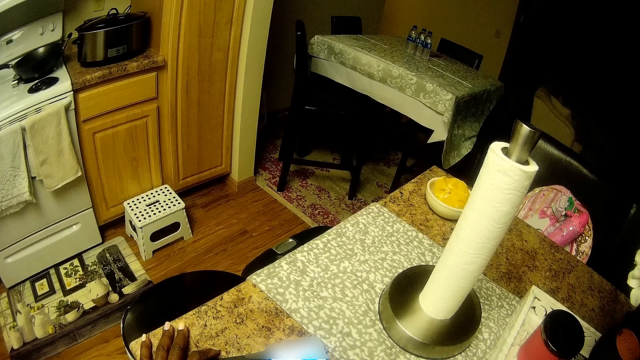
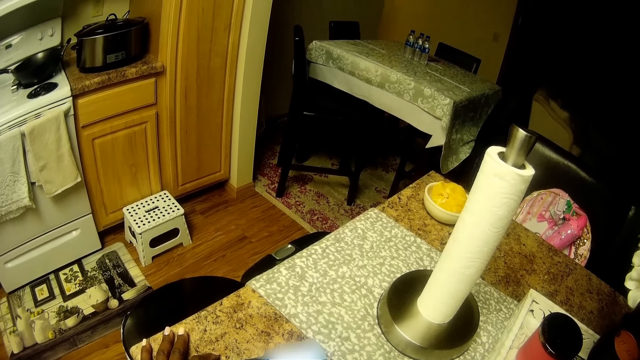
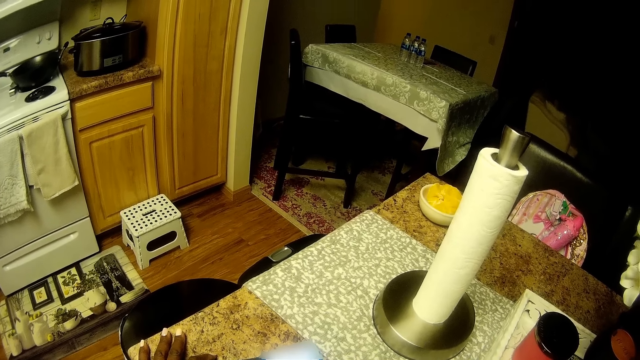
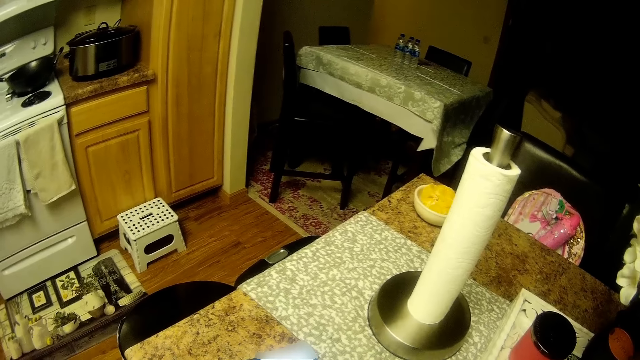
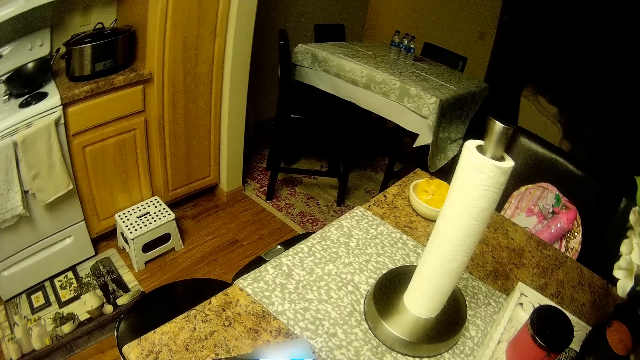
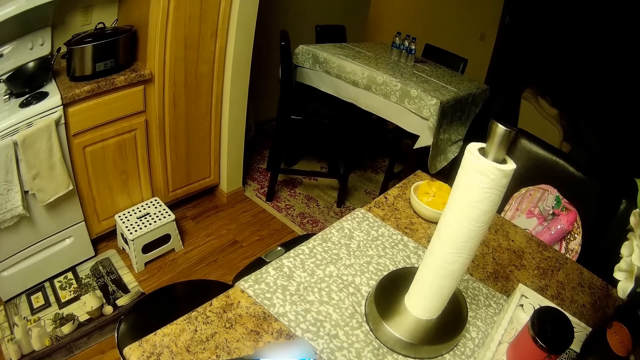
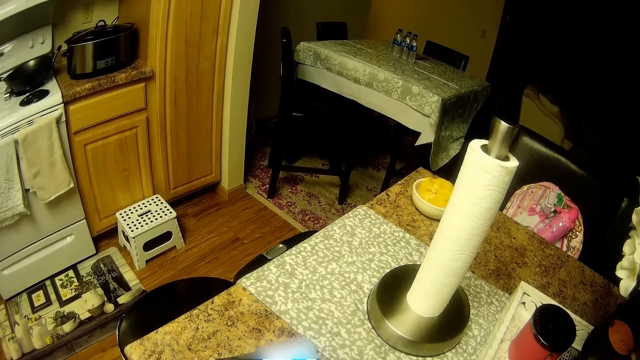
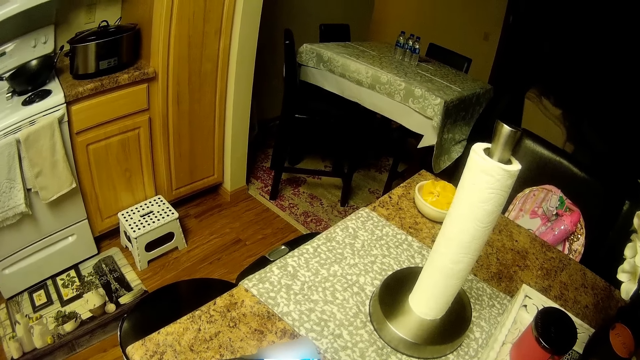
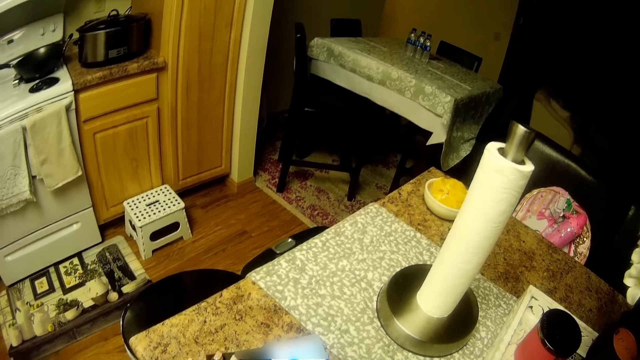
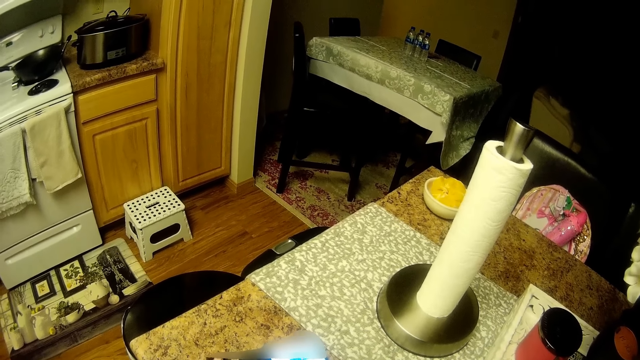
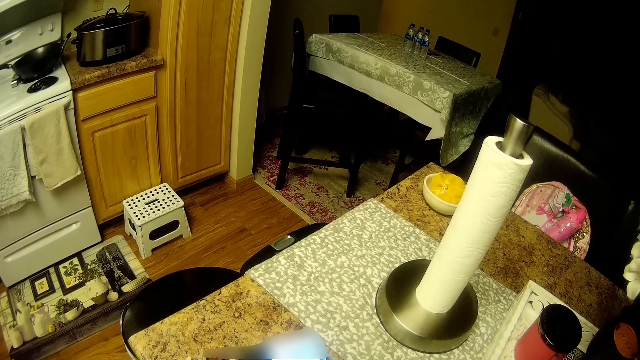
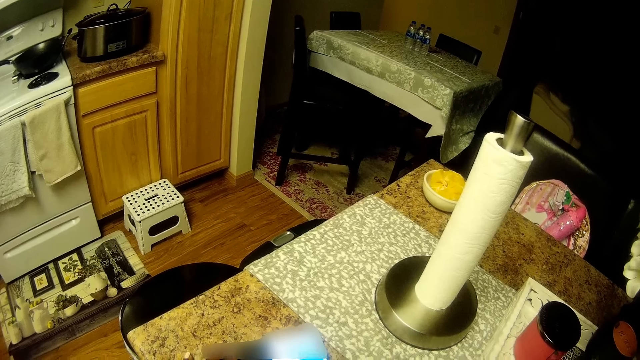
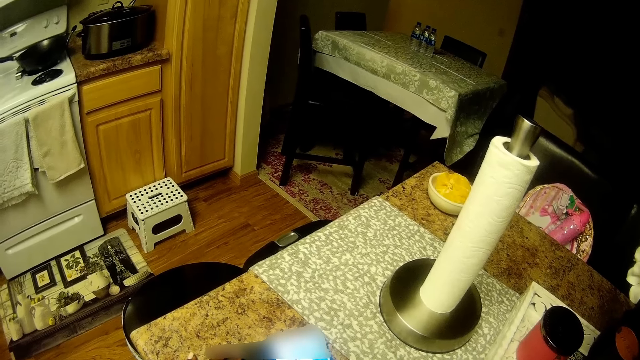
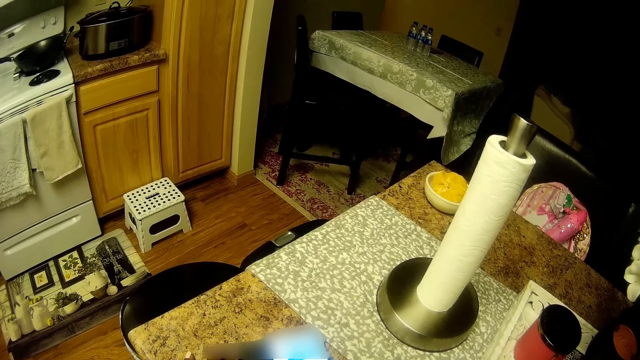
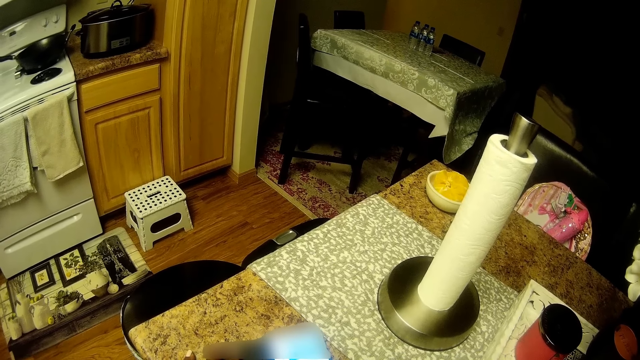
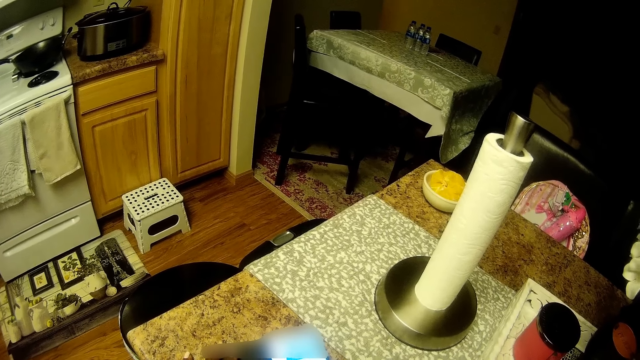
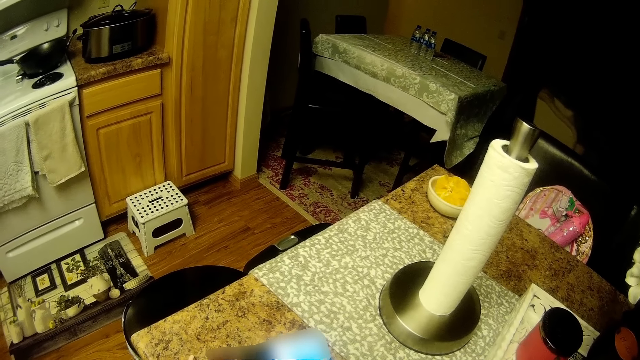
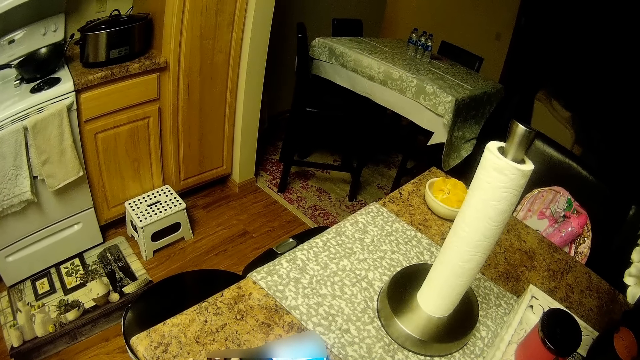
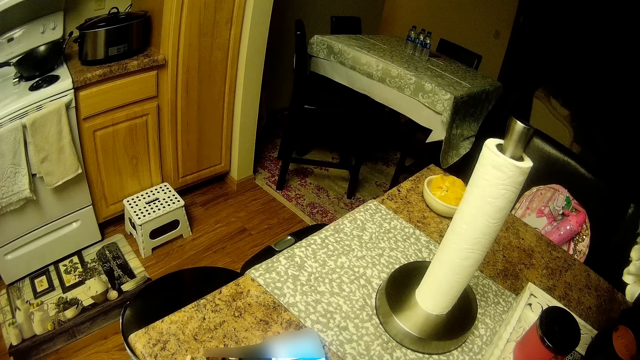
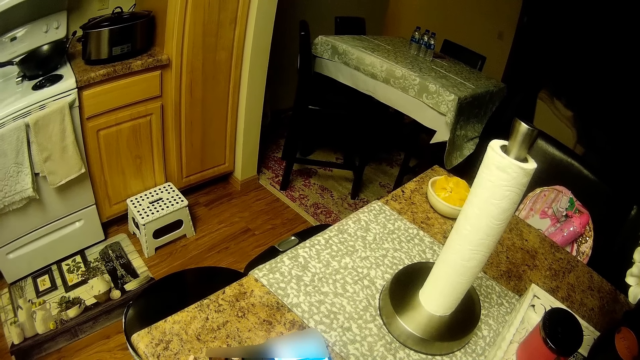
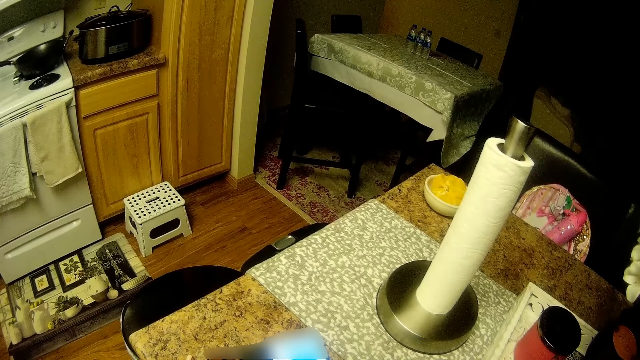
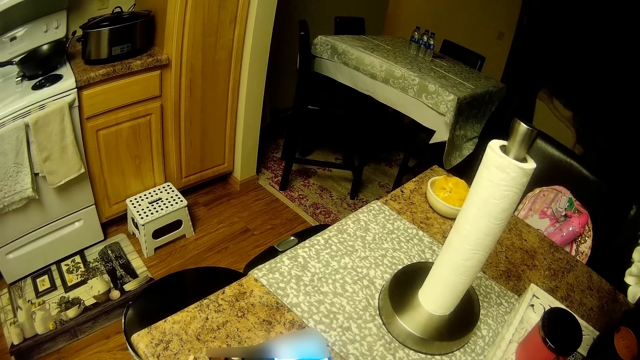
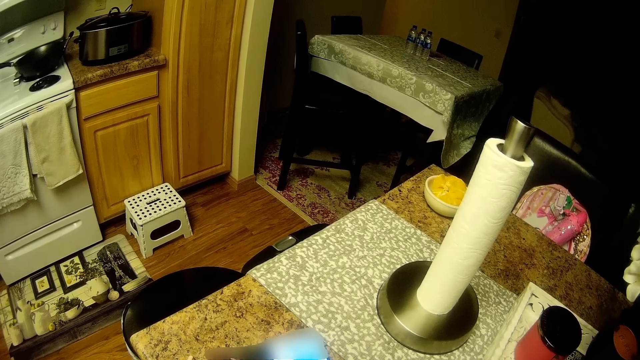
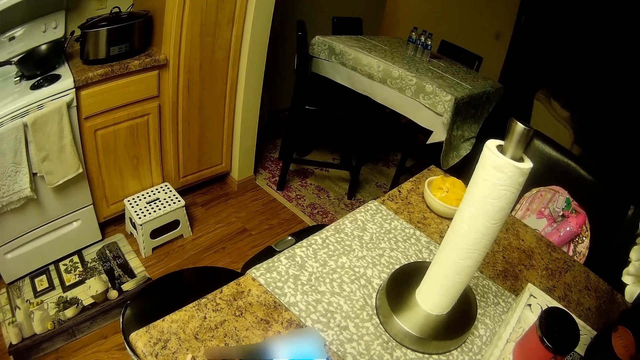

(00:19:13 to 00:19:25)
The camera wearer removes her left hand from the table in the center of the living room. She operates a phone with both her hands.

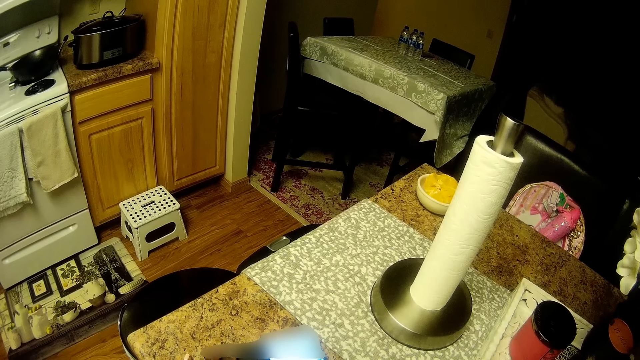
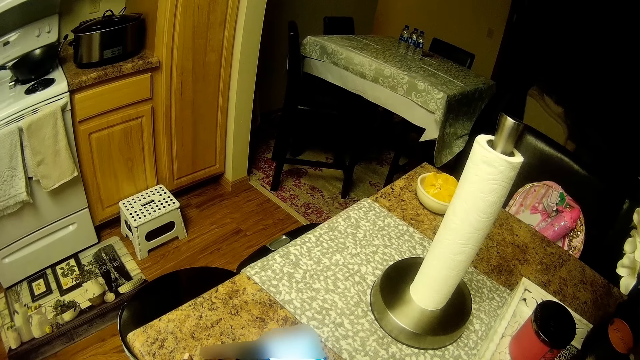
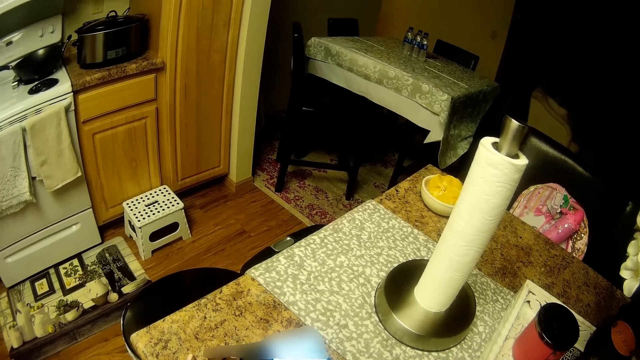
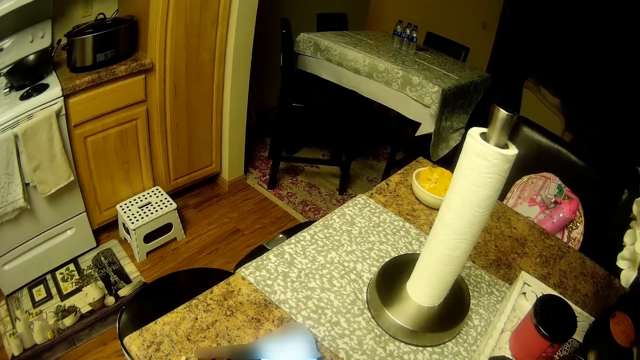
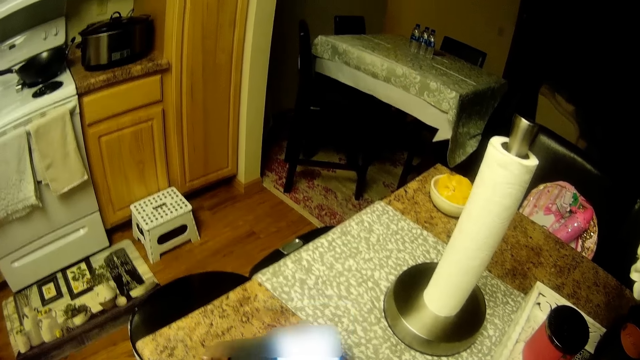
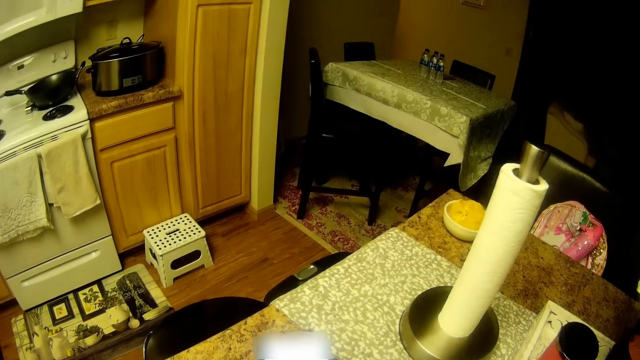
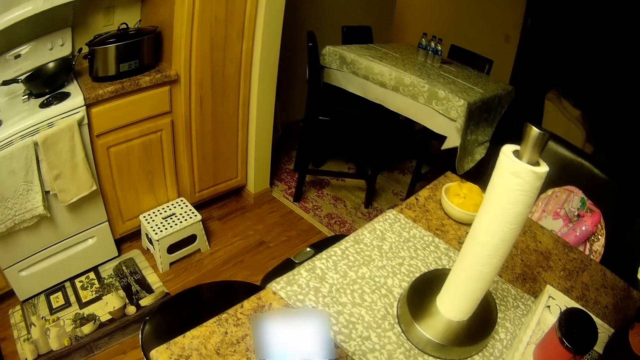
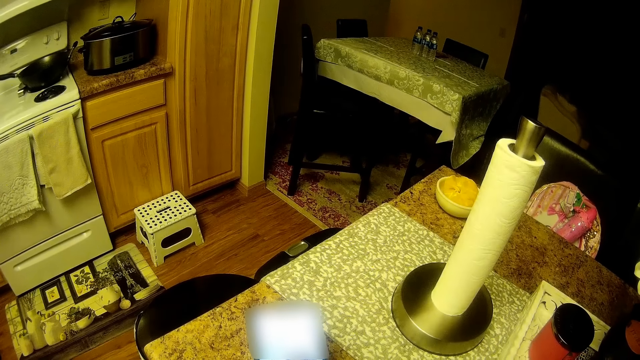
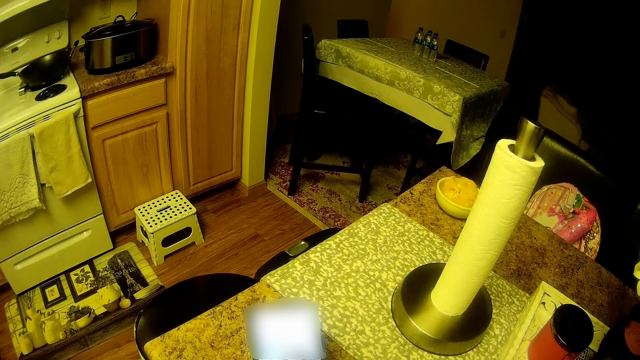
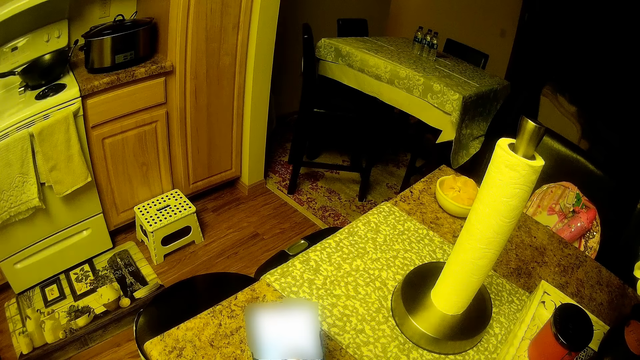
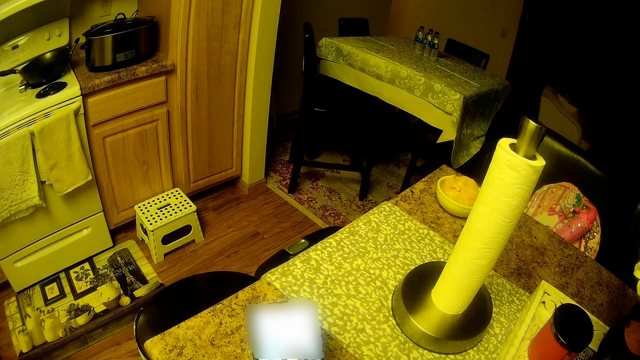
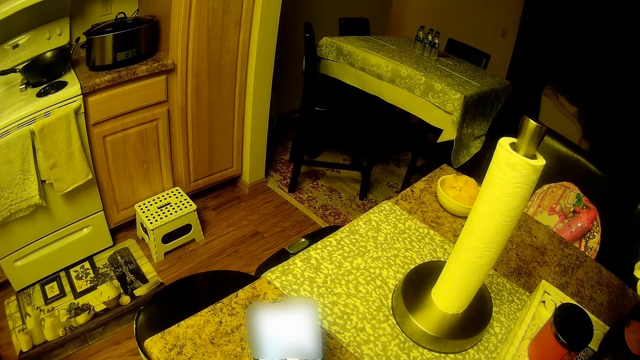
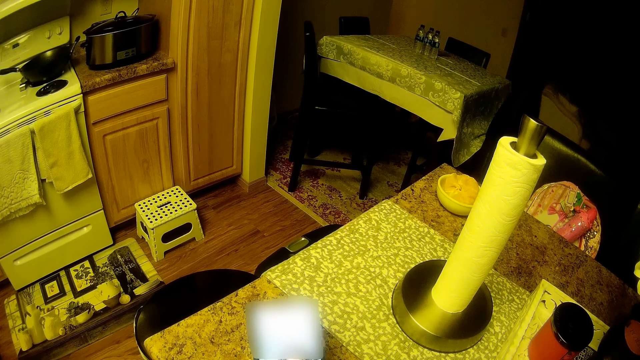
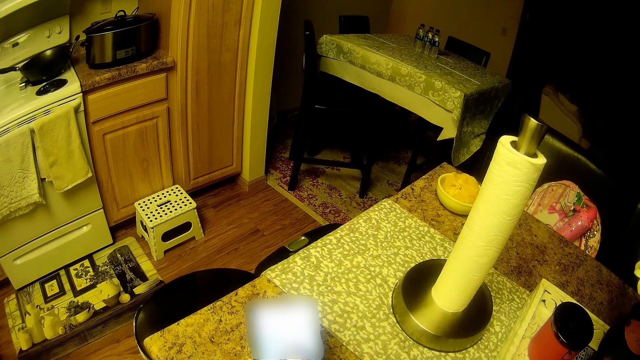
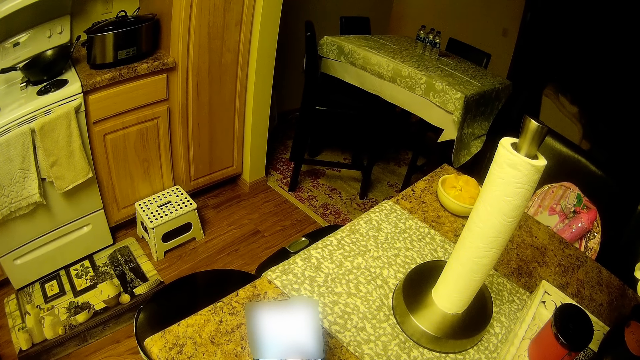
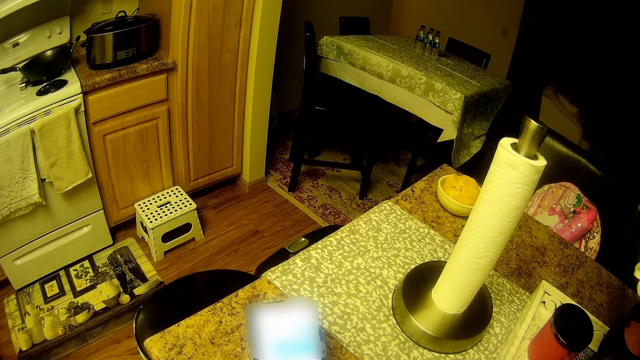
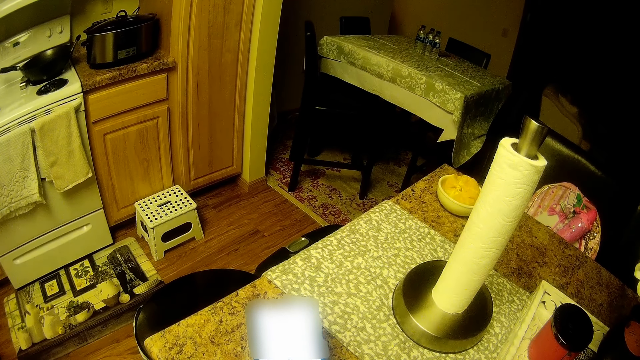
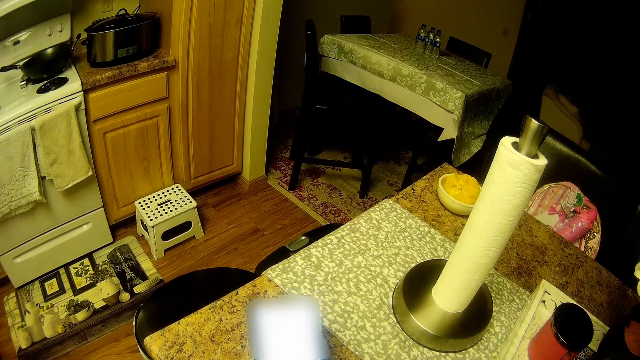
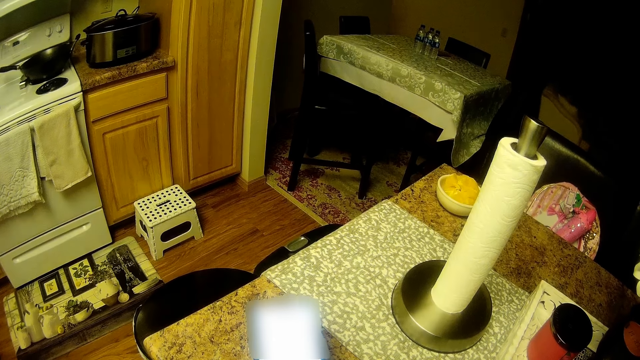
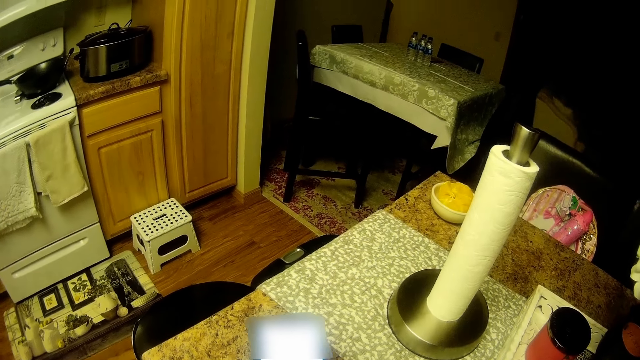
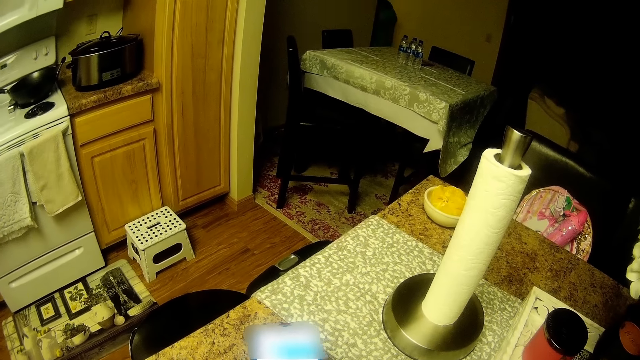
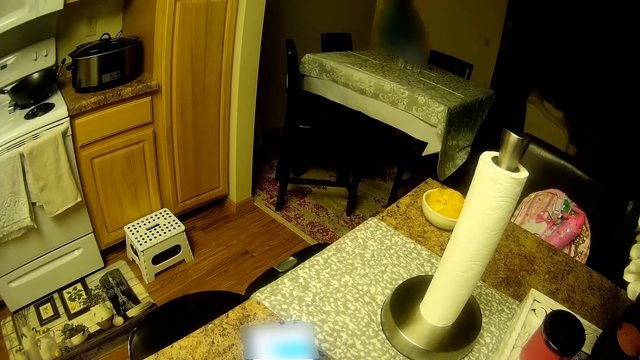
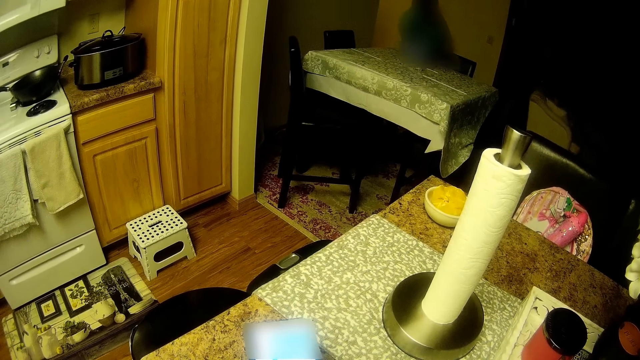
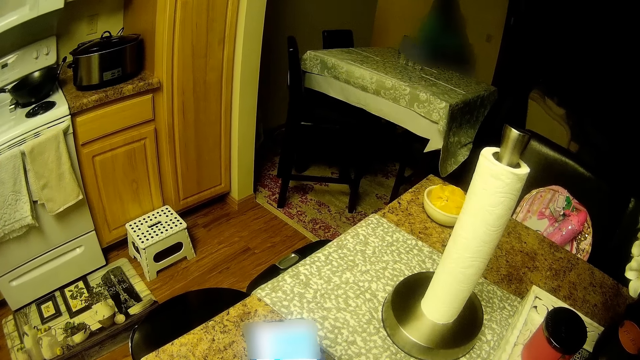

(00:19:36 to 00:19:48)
The camera wearer picks up her phone on the table. She operates her phone with her hands. A girl walks into the living room.
